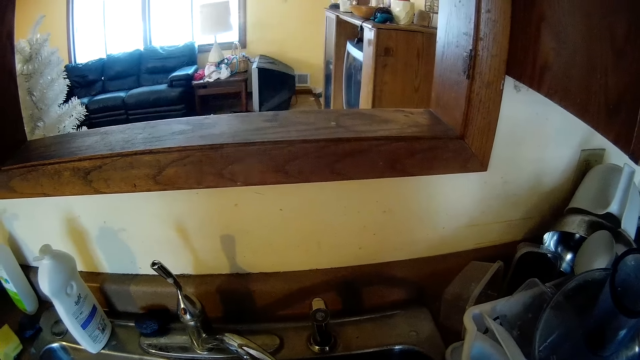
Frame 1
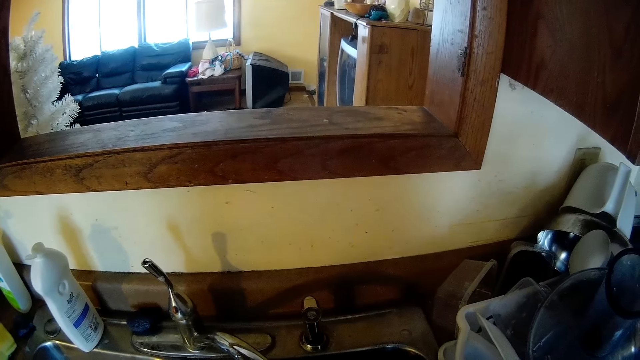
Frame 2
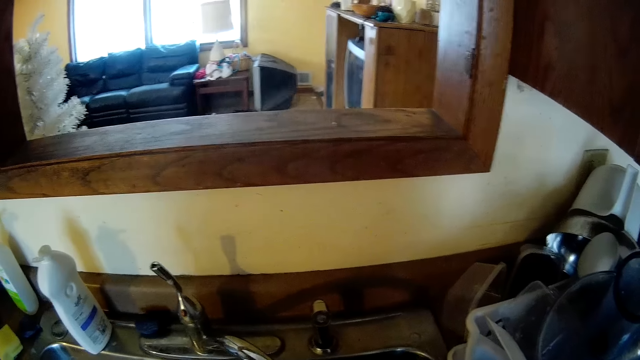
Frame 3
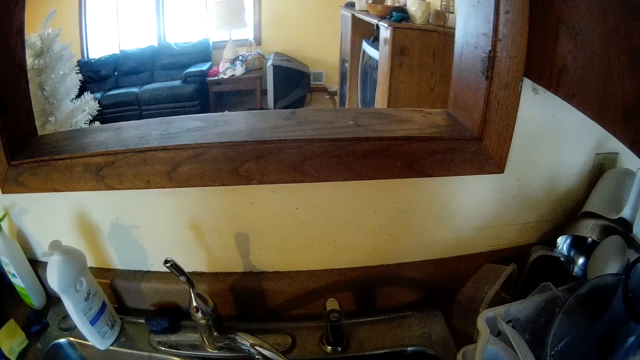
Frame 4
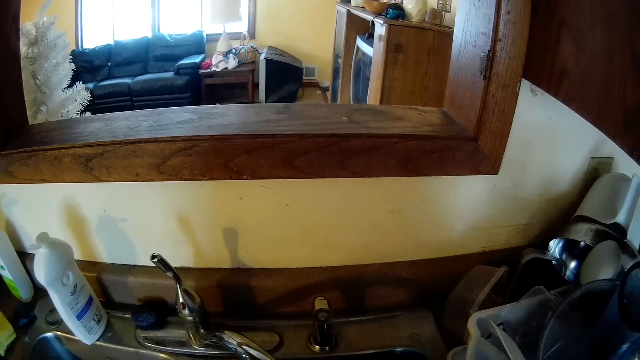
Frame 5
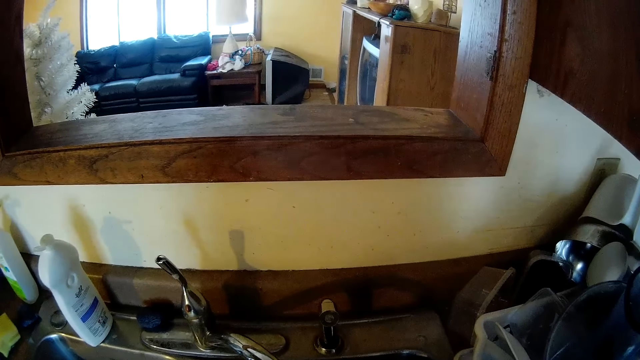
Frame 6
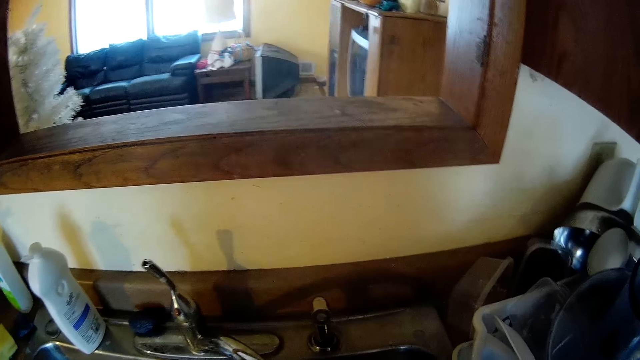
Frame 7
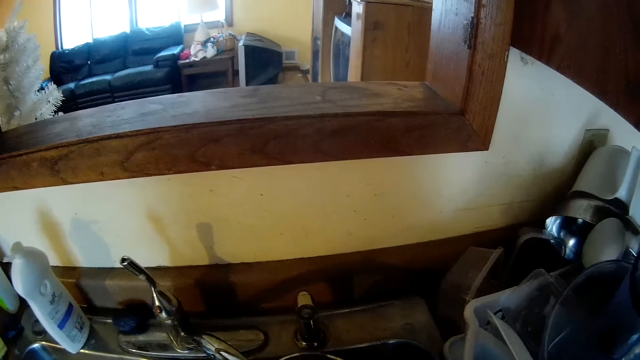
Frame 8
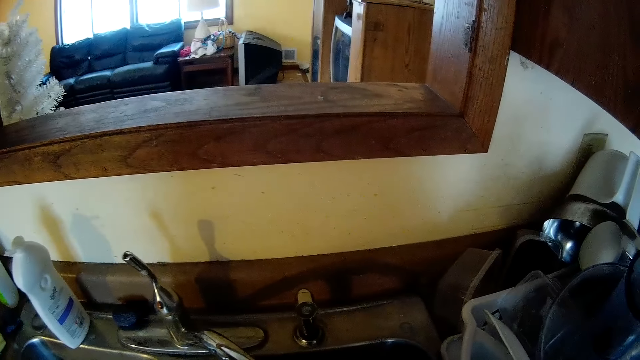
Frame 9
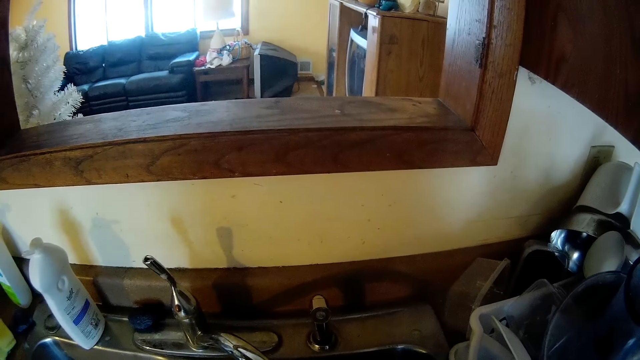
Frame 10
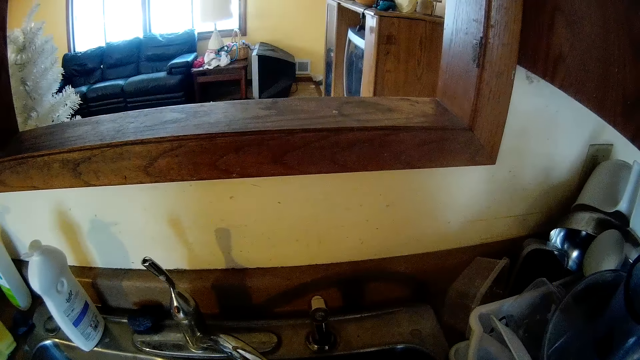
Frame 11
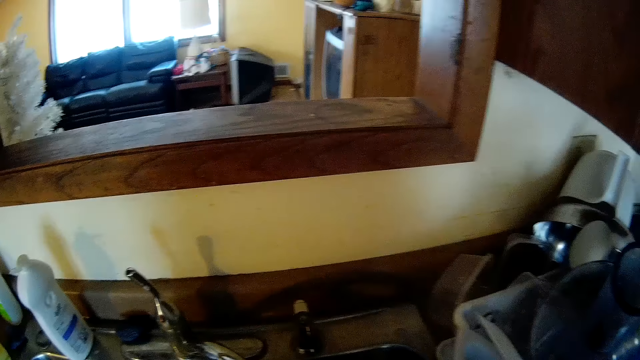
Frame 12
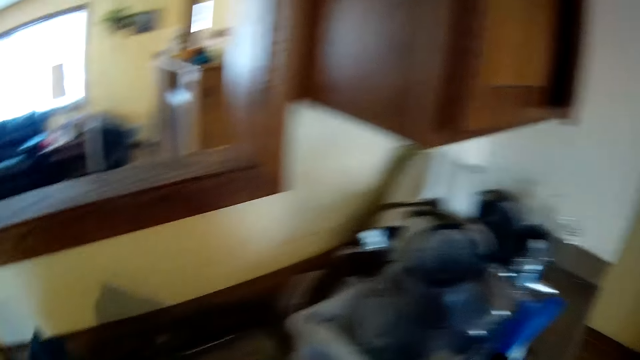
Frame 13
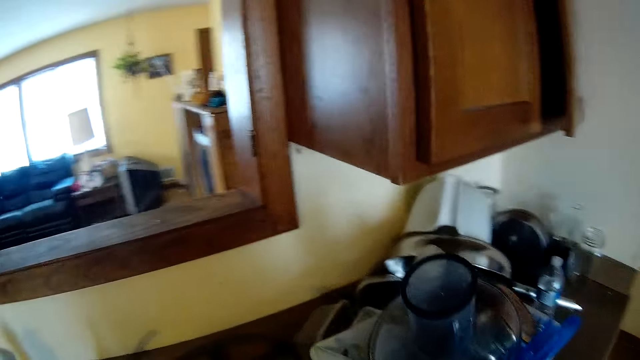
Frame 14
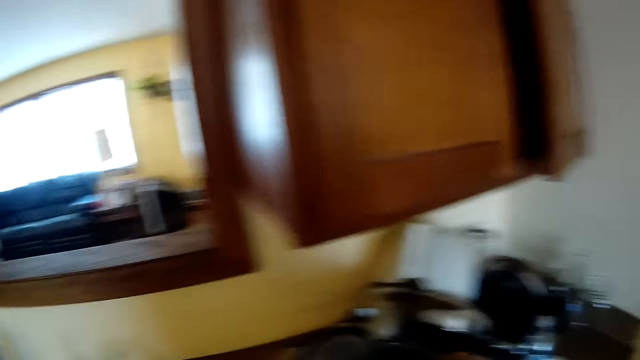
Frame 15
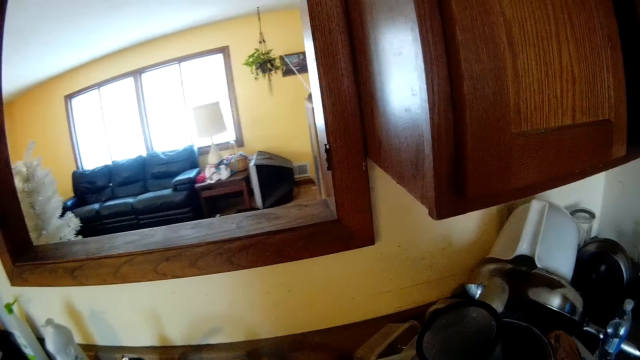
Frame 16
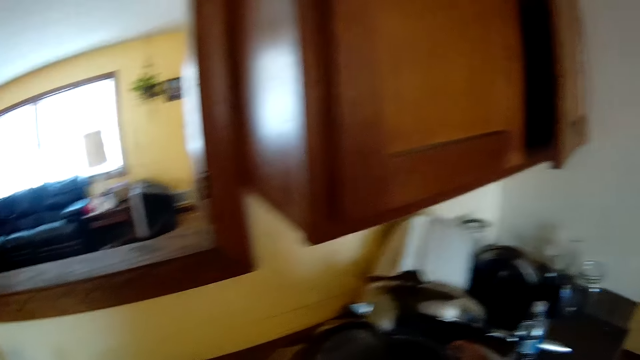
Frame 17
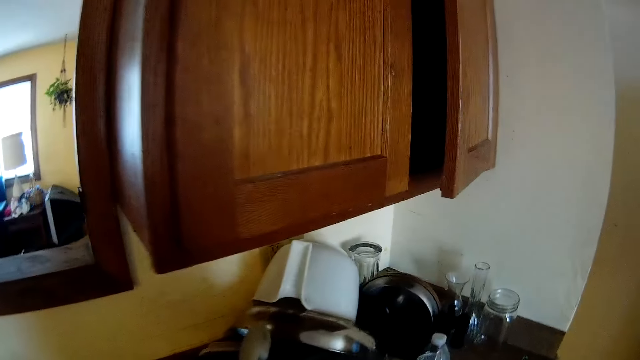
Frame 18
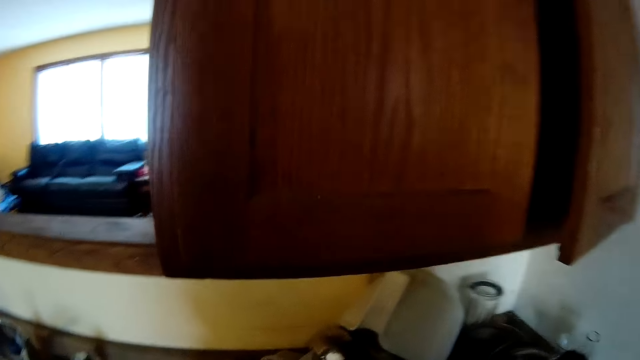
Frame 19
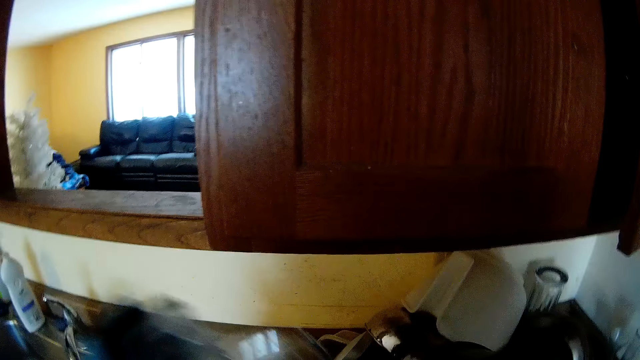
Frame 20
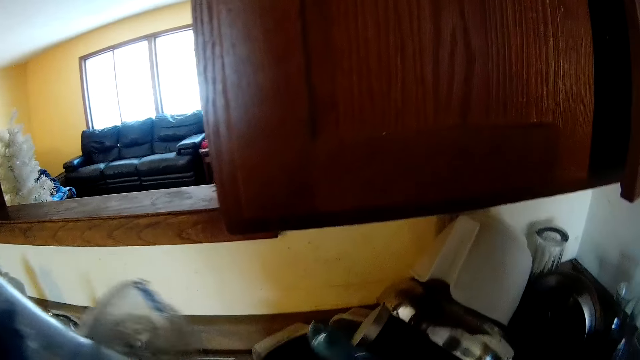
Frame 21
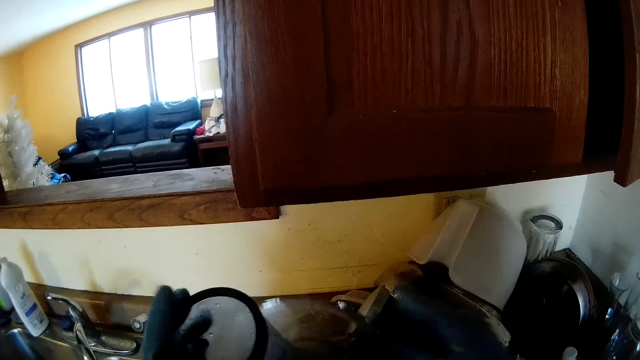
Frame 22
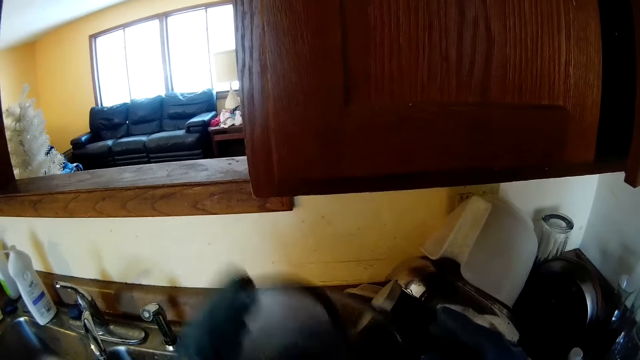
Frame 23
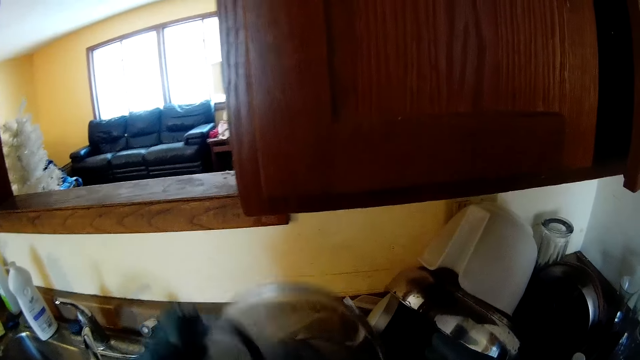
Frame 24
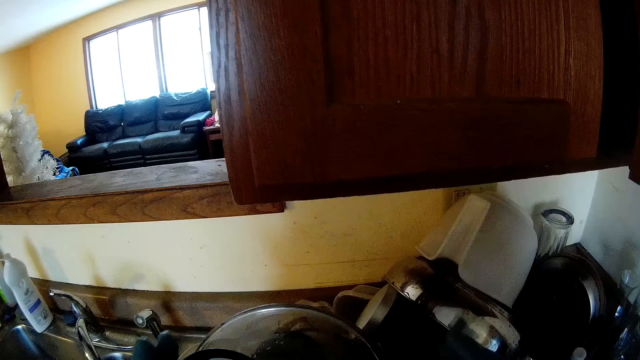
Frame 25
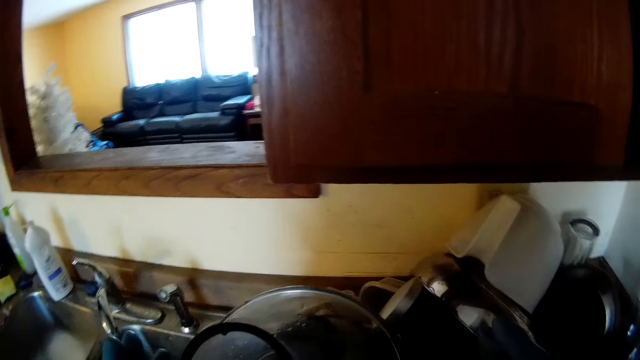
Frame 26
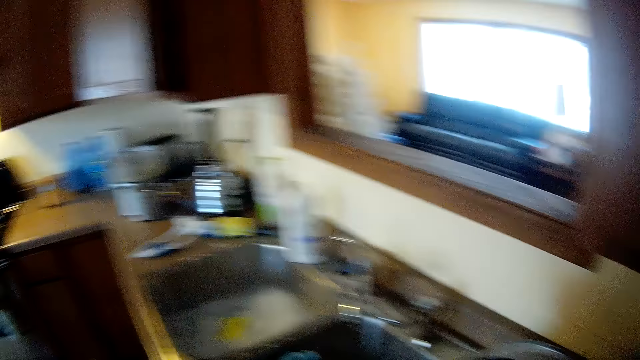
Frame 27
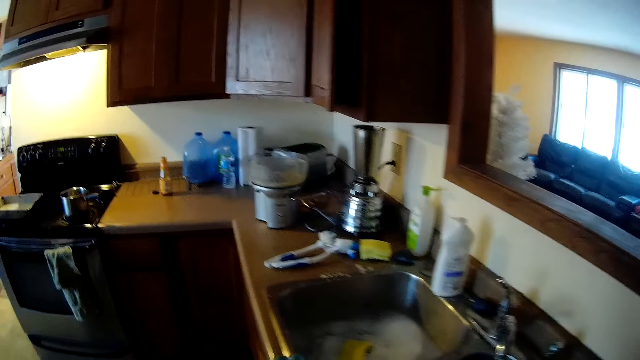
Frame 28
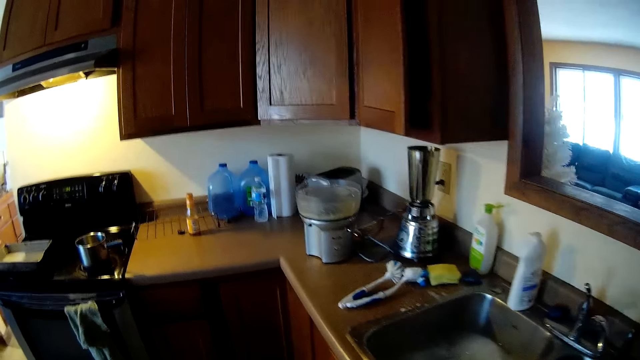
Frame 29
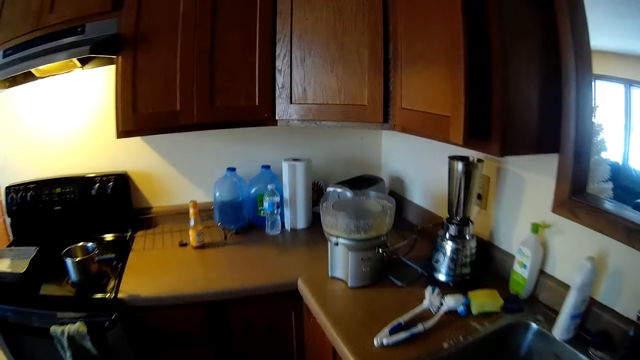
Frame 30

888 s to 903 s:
The camera wearer closes the tap with her left hand. She holds a cover on the kitchen slab with her right hand. She puts the utensil in the rack. She opens a pot on the kitchen slab with her left hand. She drops the cover in her right hand into the pot with her left hand. She covers the pot with the cover in her left hand.

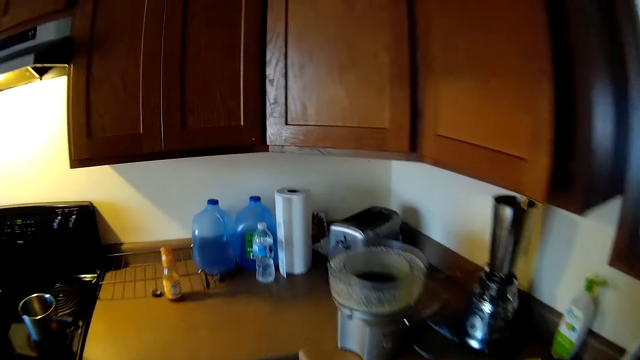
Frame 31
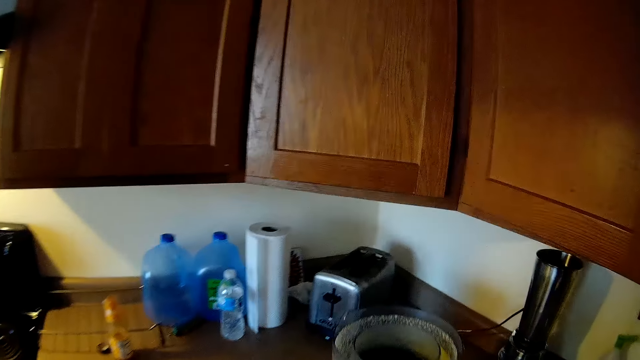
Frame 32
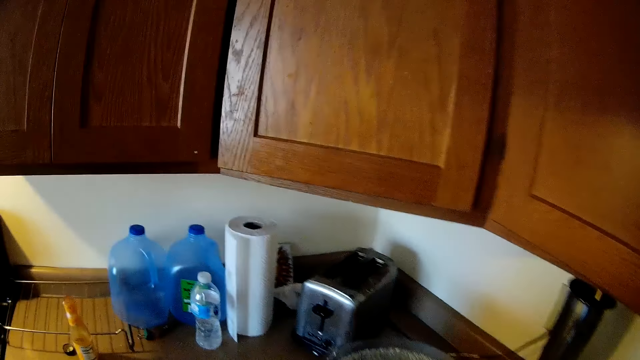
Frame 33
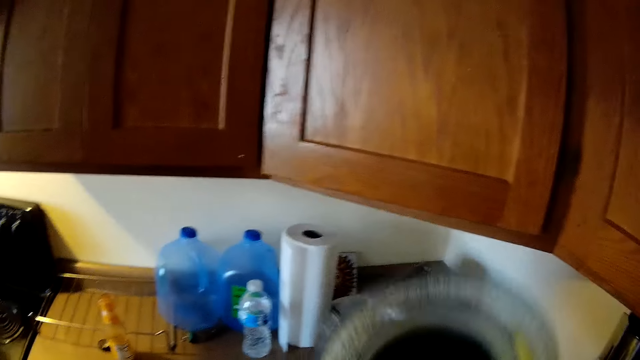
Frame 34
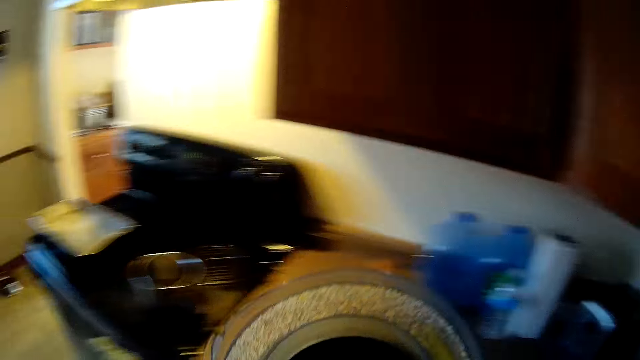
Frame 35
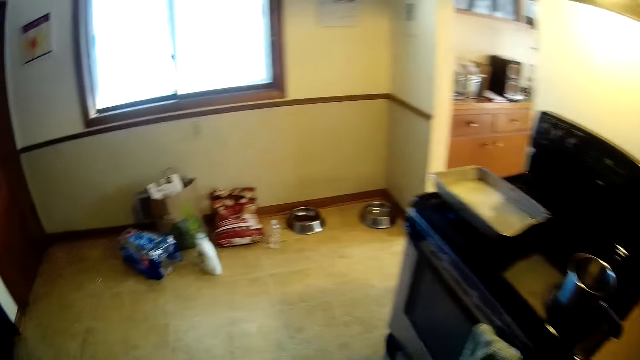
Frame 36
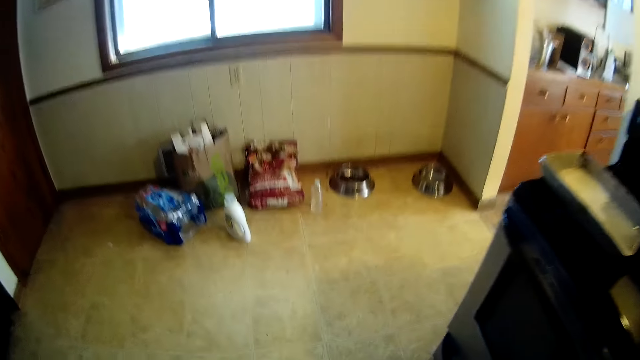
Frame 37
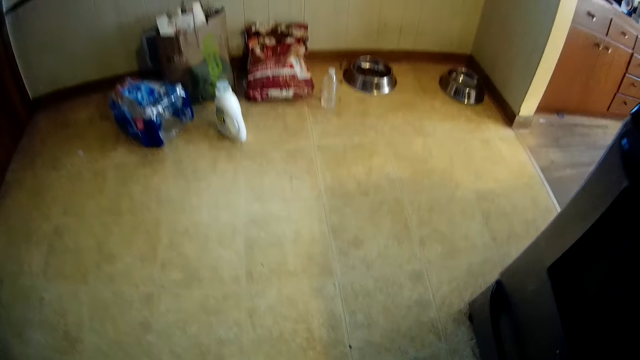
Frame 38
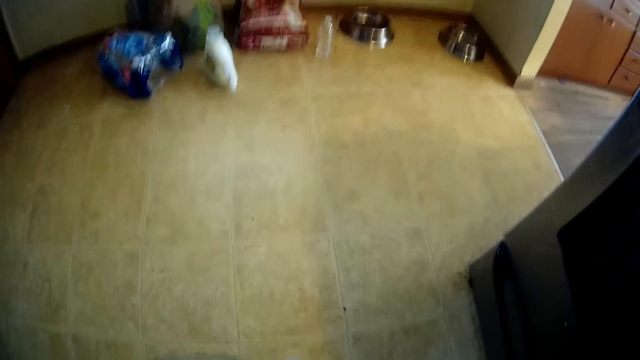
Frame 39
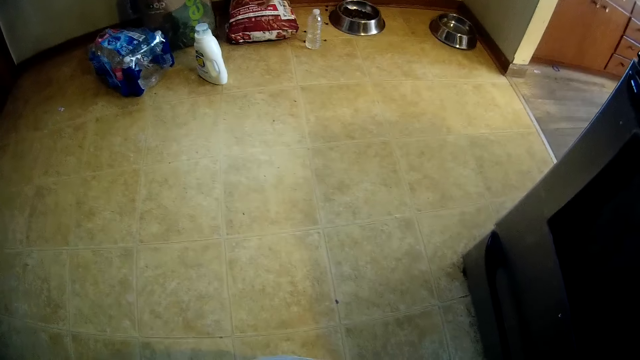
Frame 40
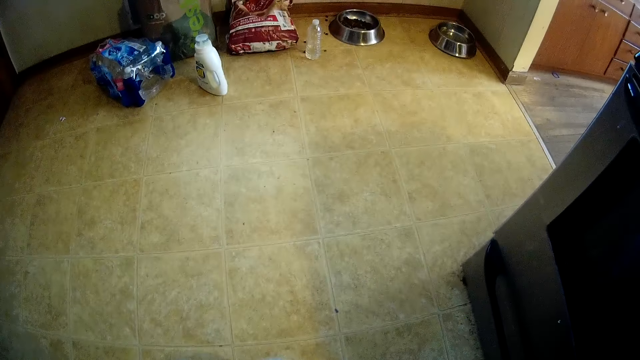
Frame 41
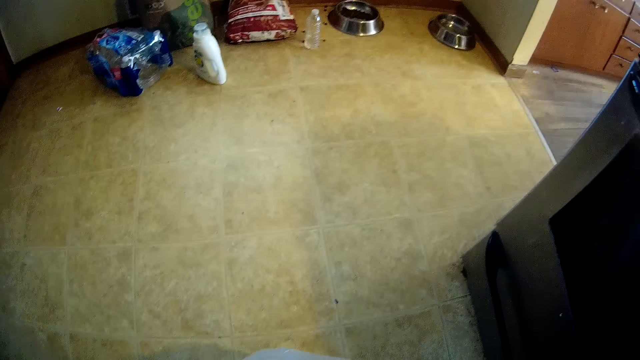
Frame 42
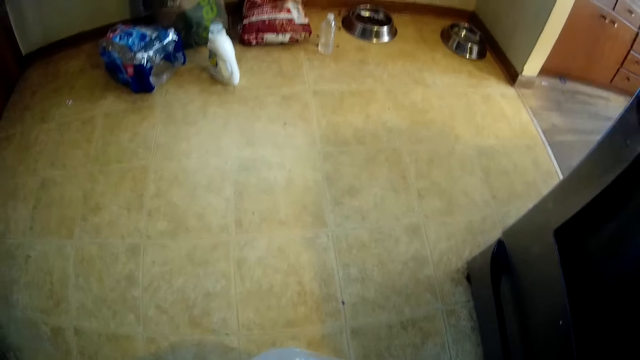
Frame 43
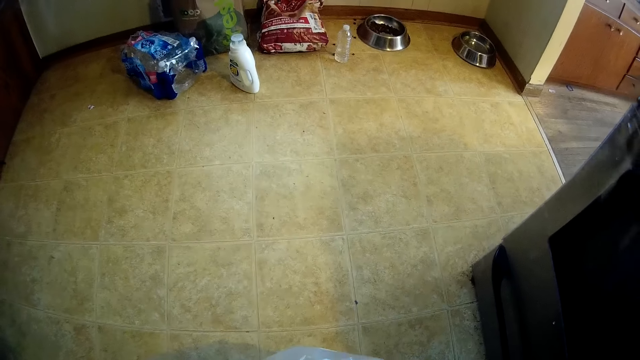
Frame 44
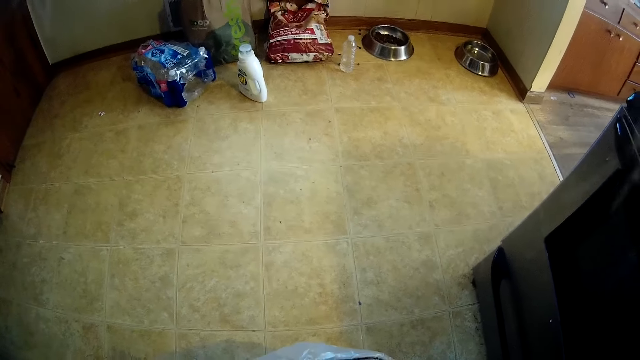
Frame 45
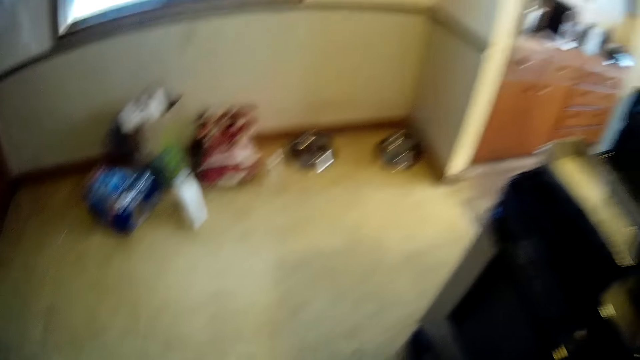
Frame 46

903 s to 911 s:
The camera wearer picks up a mixer on the kitchen slab with both hands.
